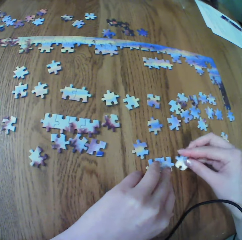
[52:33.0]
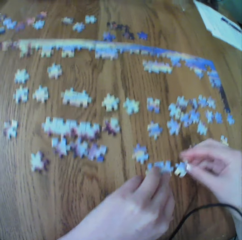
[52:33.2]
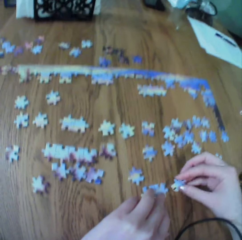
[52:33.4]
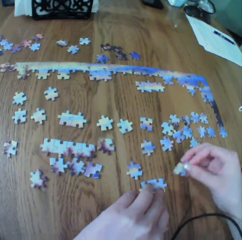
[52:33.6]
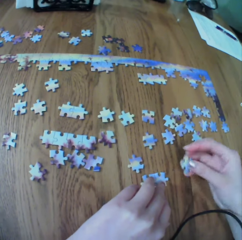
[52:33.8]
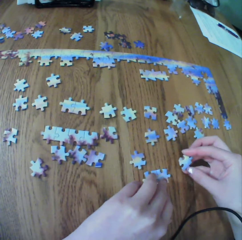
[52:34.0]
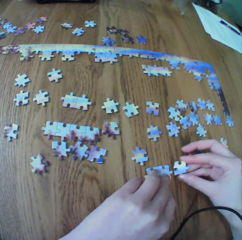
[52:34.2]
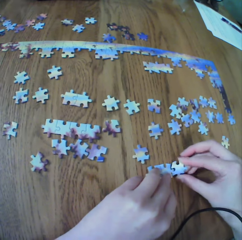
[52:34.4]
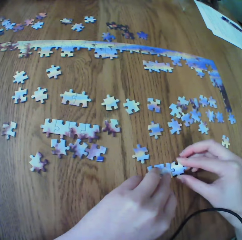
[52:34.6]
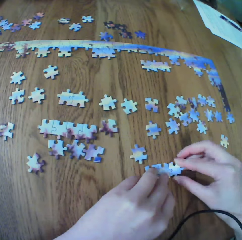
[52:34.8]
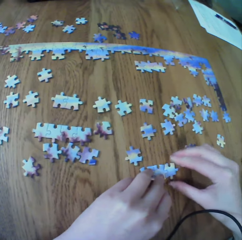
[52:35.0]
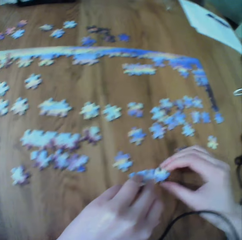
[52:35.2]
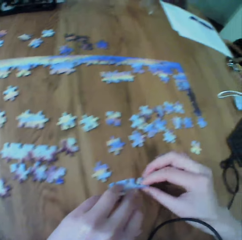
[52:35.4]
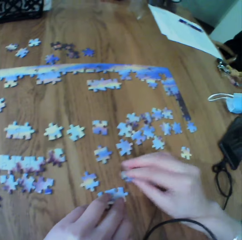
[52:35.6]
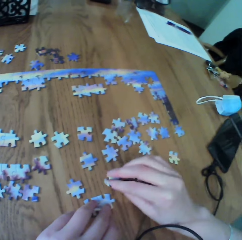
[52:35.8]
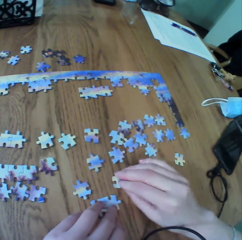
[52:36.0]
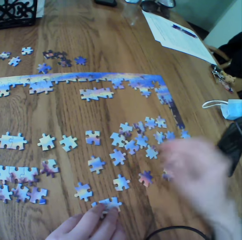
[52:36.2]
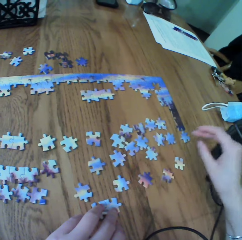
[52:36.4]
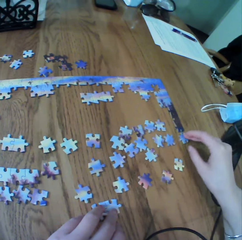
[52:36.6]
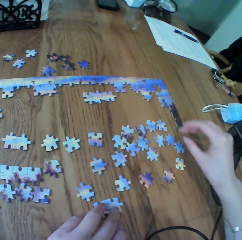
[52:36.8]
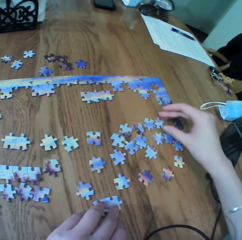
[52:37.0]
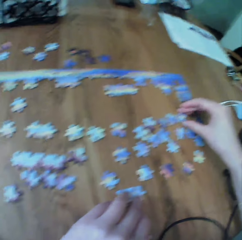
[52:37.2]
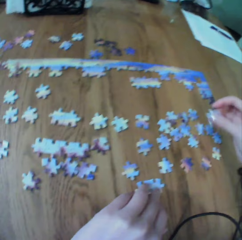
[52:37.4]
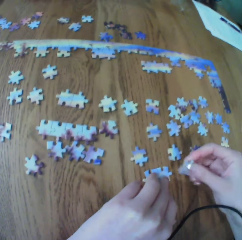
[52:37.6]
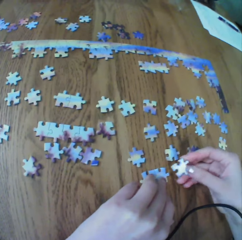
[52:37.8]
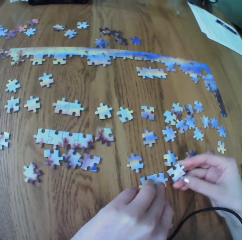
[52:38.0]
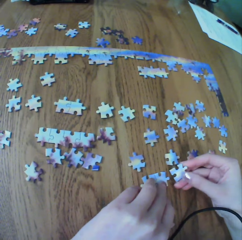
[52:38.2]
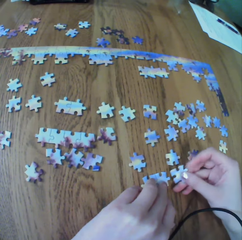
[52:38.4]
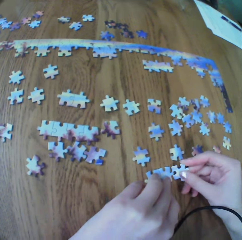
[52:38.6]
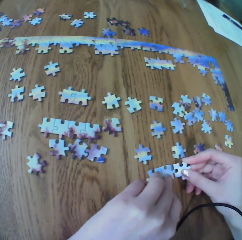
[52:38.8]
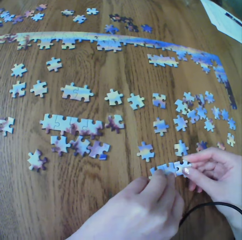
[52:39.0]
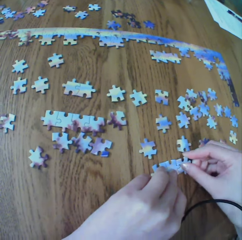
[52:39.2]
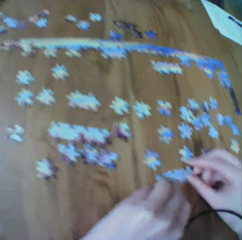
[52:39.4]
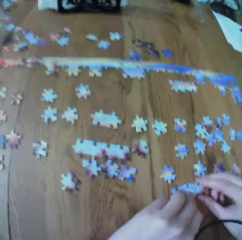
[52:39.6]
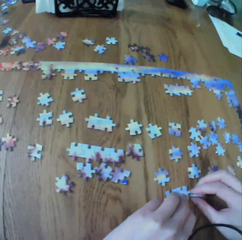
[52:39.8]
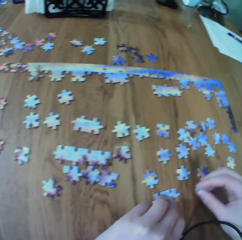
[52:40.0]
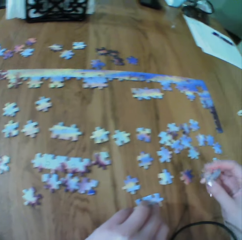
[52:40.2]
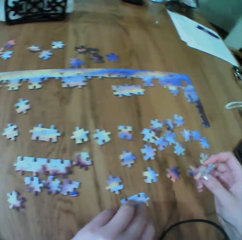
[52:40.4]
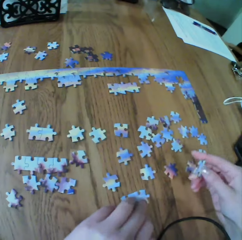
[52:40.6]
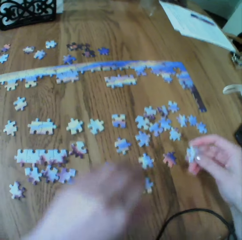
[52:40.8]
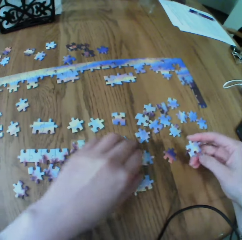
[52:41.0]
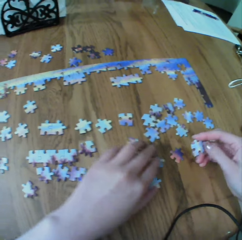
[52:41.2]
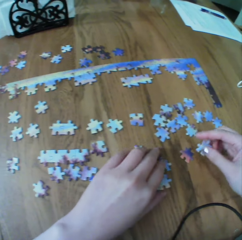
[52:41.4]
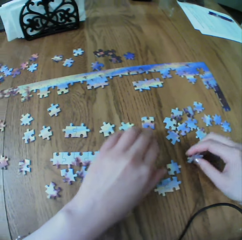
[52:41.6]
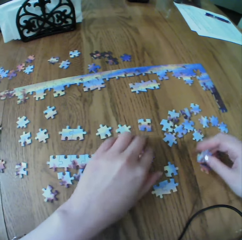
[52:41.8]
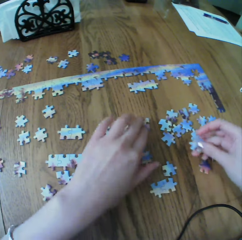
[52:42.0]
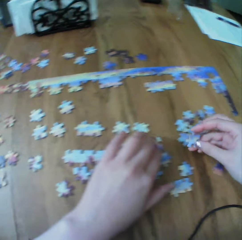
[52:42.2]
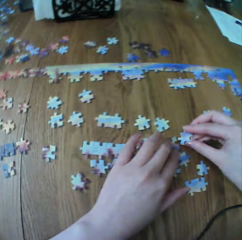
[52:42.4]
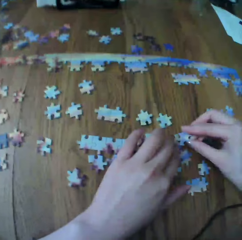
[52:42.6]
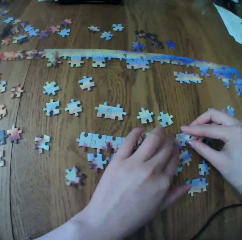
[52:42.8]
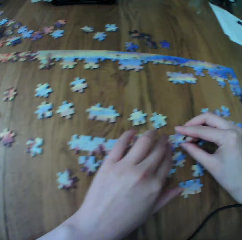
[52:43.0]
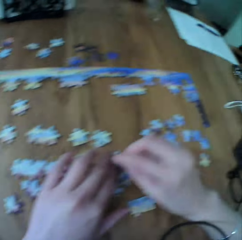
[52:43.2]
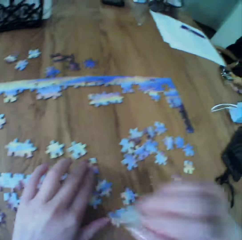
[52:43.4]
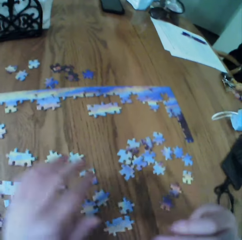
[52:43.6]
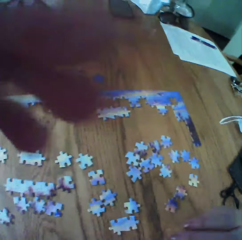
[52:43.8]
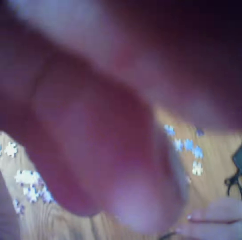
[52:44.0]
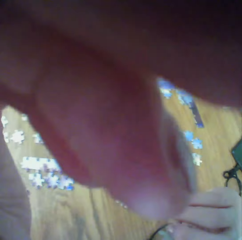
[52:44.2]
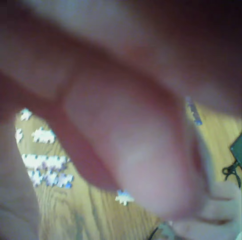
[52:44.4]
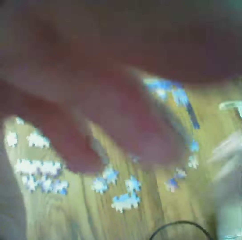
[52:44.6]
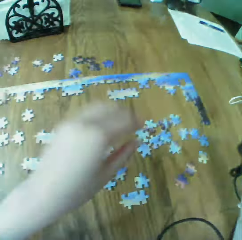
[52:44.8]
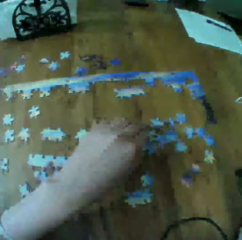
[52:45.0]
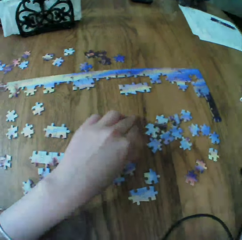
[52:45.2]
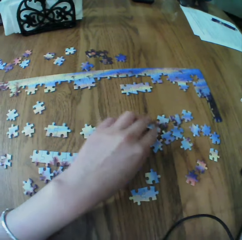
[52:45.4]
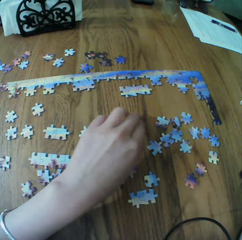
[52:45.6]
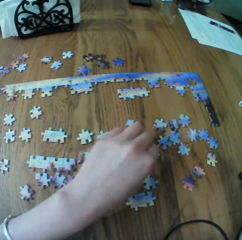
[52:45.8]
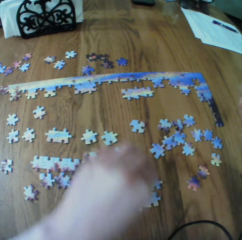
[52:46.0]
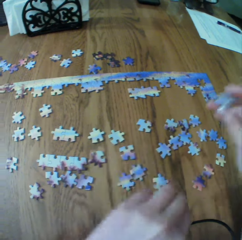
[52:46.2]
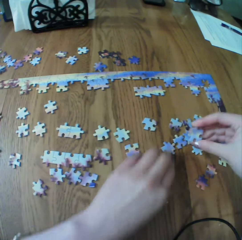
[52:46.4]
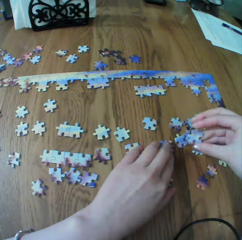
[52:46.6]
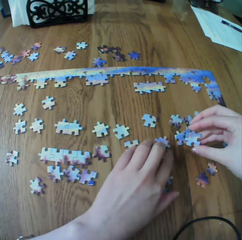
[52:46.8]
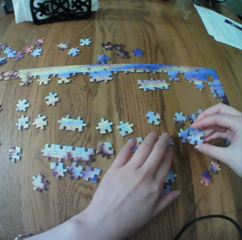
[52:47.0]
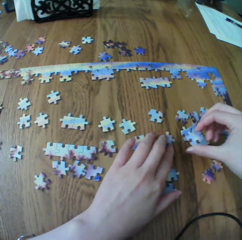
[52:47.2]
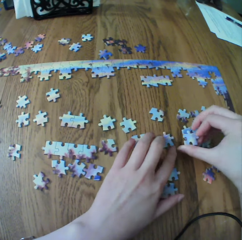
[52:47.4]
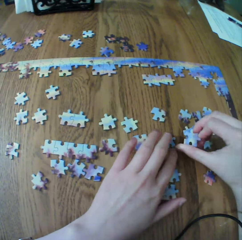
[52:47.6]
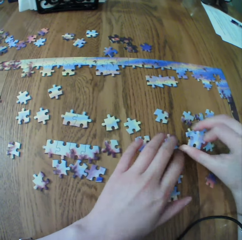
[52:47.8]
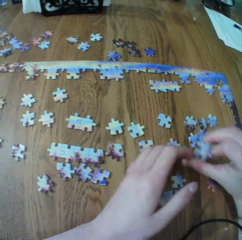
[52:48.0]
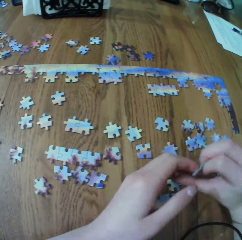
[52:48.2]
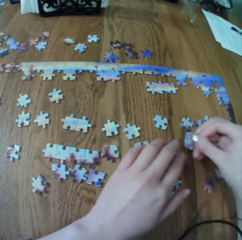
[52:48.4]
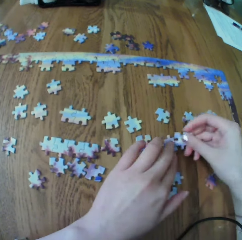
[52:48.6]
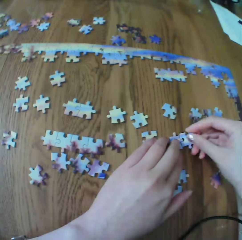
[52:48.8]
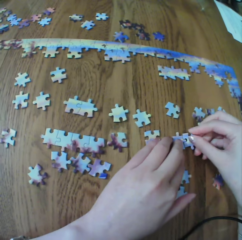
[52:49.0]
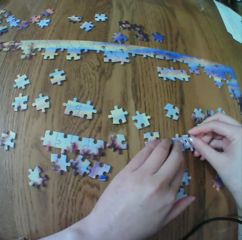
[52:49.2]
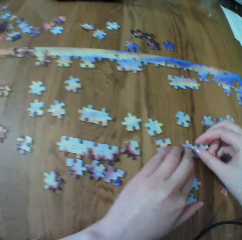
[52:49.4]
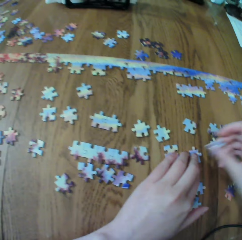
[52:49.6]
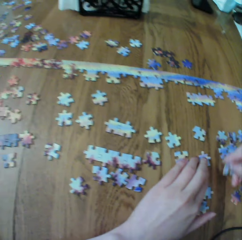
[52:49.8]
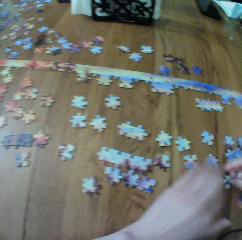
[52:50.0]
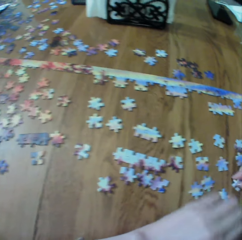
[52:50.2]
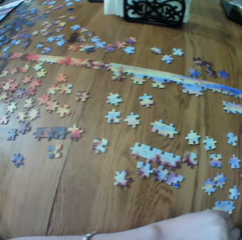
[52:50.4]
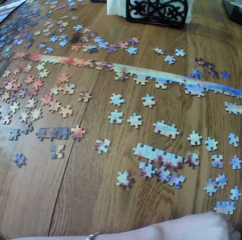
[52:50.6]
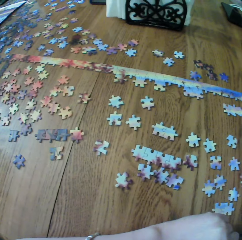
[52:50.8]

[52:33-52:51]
The camera wearer arranges the puzzle. They raise their hand up. They touch the puzzle.

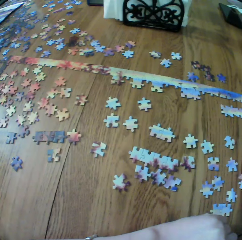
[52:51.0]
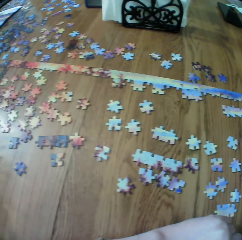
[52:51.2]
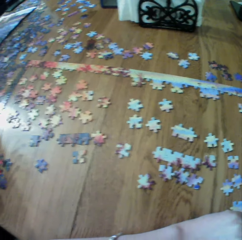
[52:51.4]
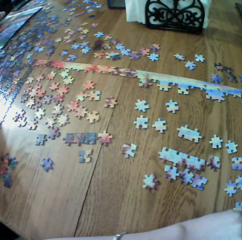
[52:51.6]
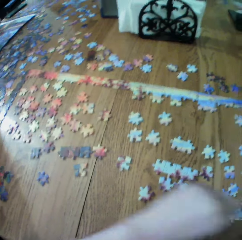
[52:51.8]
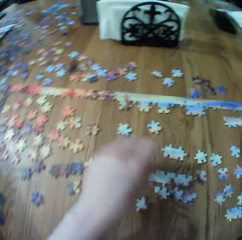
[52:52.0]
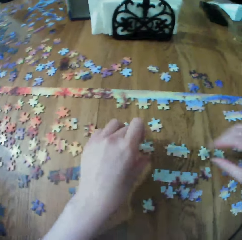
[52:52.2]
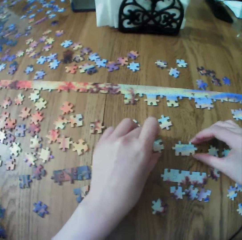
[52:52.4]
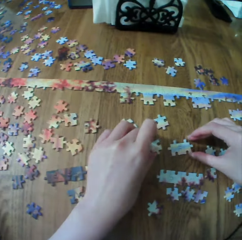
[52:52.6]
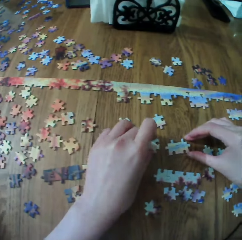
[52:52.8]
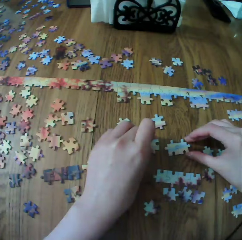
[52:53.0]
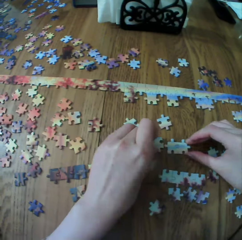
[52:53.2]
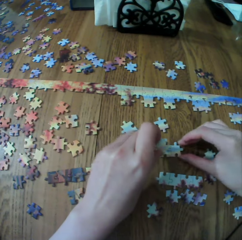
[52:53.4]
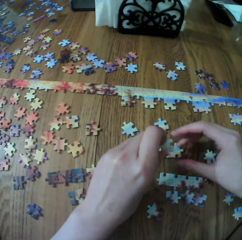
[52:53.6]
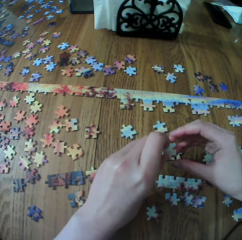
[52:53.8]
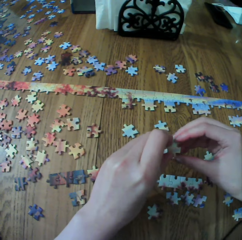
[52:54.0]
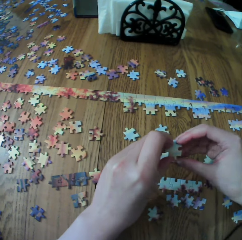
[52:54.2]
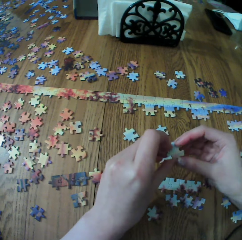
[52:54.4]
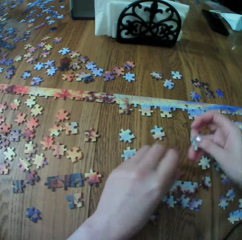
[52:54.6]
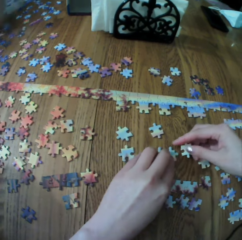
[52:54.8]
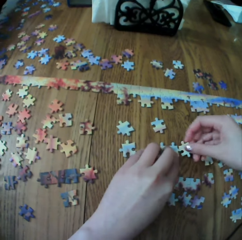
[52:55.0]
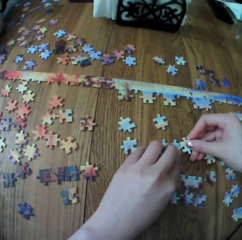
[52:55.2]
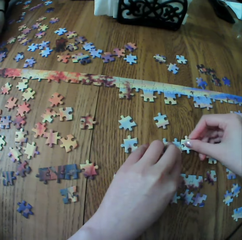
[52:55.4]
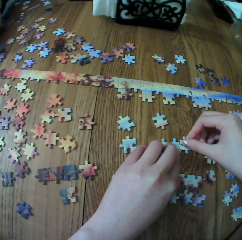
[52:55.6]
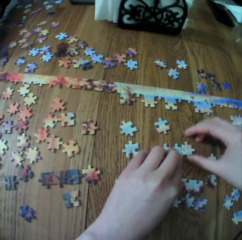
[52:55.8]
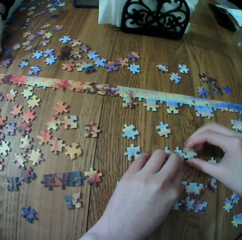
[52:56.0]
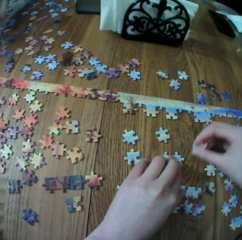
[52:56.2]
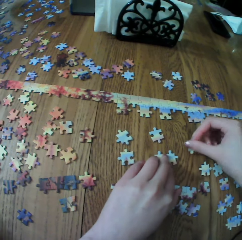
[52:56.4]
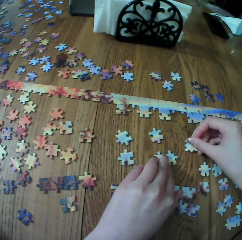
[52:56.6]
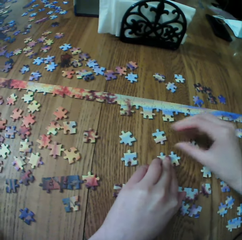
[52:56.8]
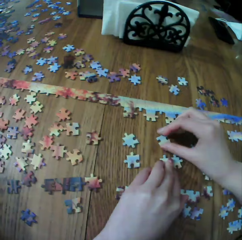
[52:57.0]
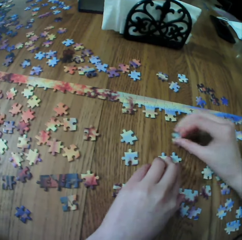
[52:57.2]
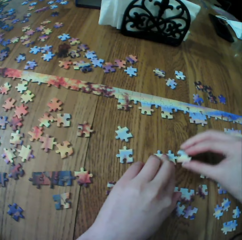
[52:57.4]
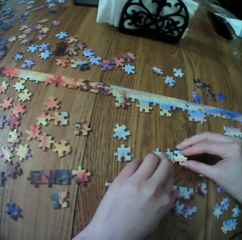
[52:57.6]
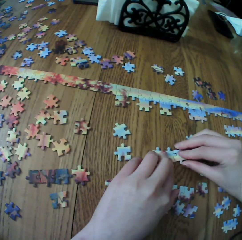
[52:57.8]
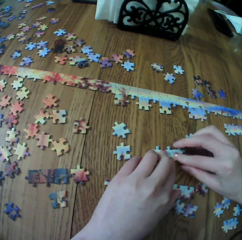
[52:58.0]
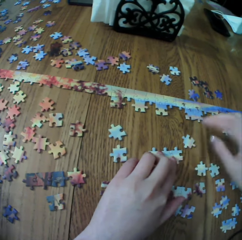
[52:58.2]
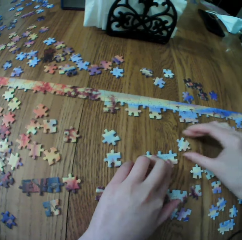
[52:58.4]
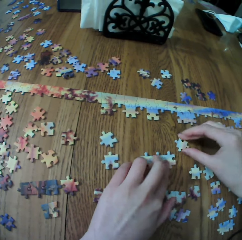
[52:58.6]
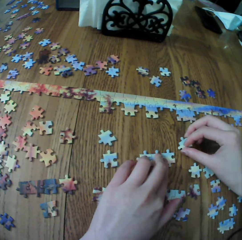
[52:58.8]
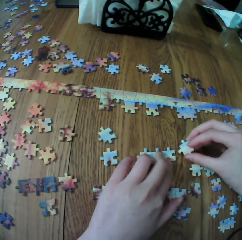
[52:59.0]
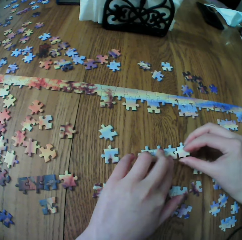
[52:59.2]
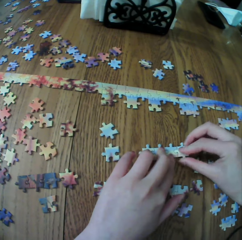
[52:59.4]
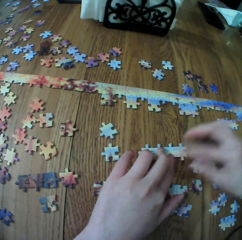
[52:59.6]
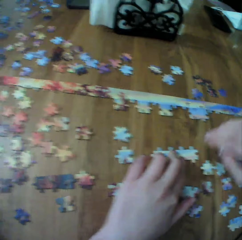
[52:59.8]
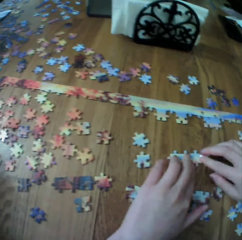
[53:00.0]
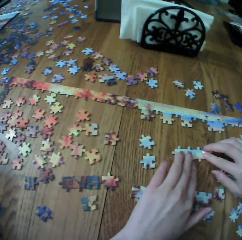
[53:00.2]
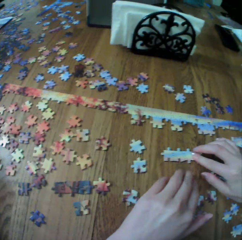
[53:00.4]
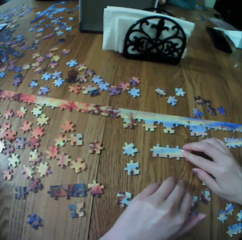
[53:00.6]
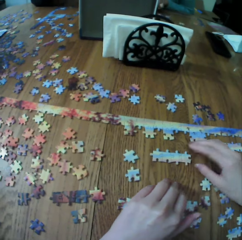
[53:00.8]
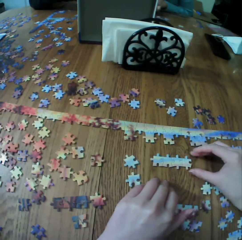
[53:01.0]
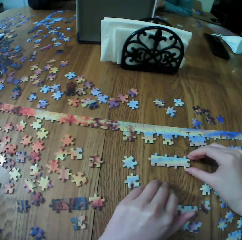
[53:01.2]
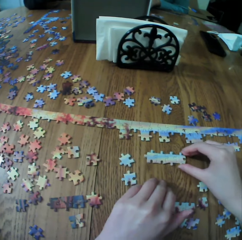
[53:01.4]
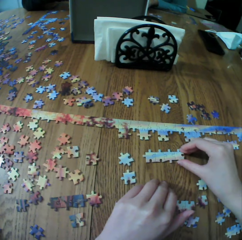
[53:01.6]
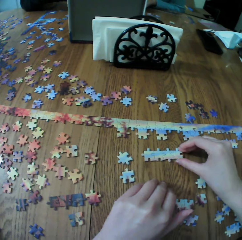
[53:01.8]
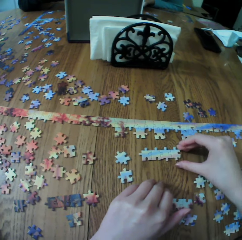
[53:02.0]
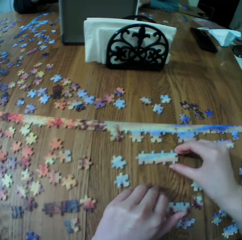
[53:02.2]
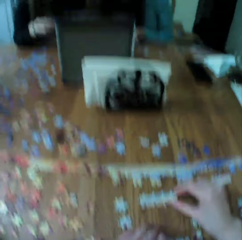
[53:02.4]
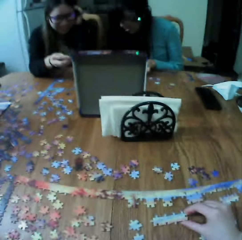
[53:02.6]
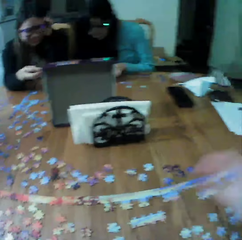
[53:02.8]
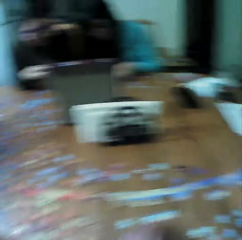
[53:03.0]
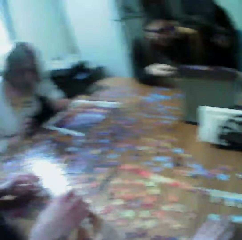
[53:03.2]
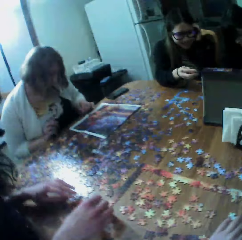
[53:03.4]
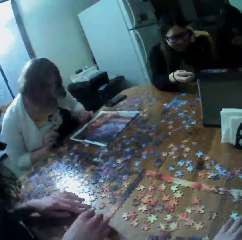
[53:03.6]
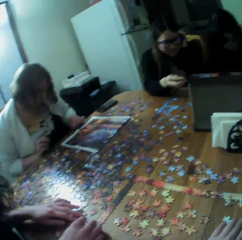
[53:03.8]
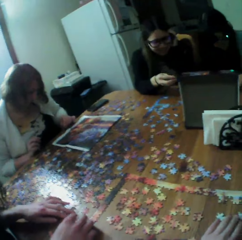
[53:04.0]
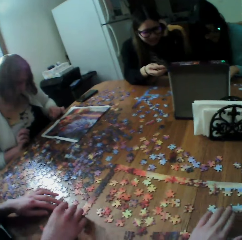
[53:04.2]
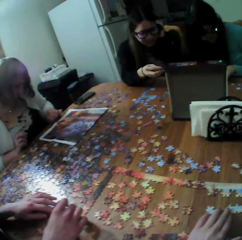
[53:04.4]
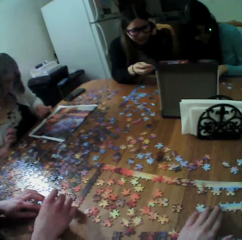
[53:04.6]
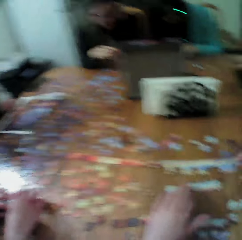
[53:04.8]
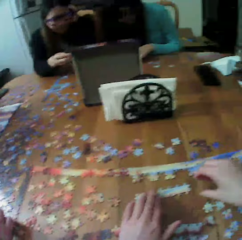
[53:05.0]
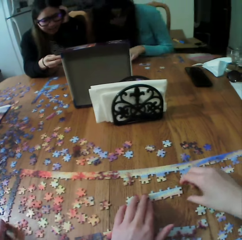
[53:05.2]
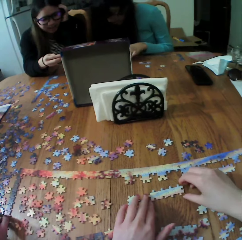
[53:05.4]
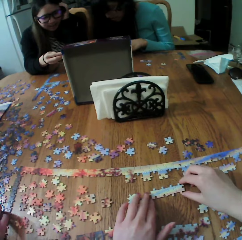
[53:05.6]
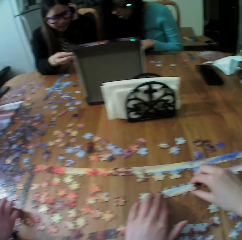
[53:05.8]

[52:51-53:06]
The camera wearer arranges the puzzle. They touch the puzzle. A person assembles the jigsaw puzzle.
